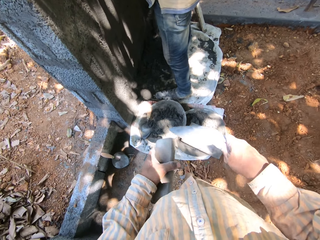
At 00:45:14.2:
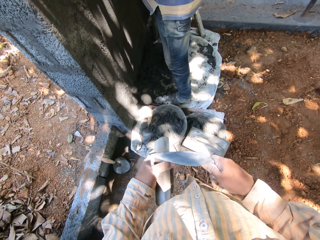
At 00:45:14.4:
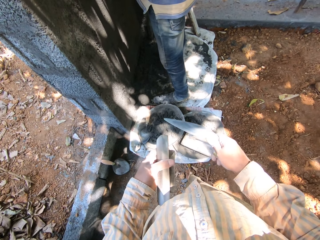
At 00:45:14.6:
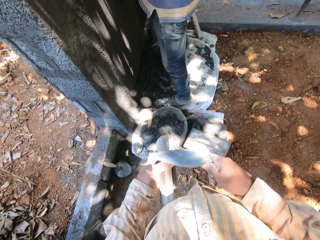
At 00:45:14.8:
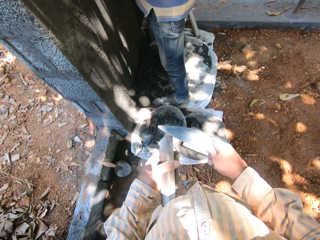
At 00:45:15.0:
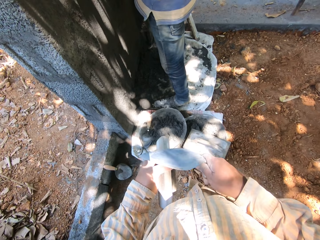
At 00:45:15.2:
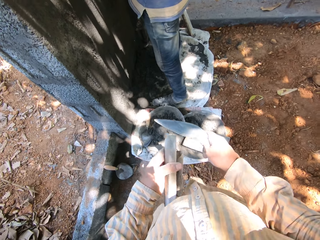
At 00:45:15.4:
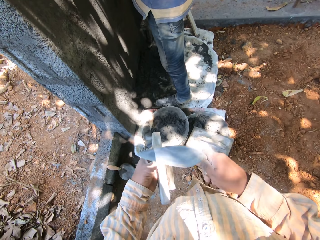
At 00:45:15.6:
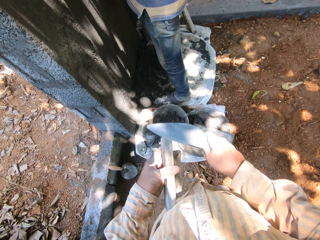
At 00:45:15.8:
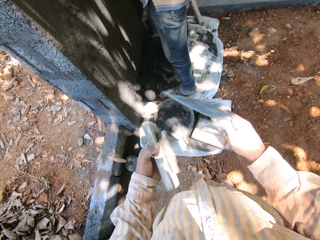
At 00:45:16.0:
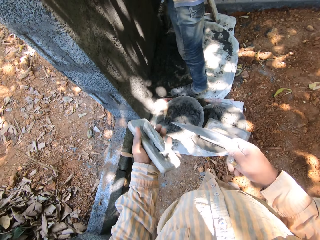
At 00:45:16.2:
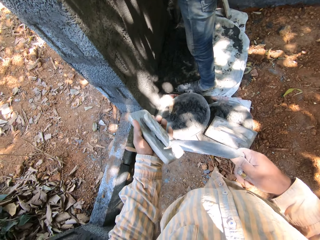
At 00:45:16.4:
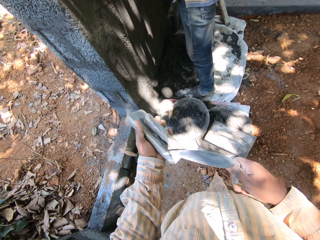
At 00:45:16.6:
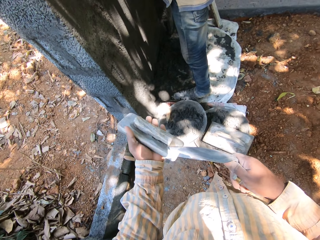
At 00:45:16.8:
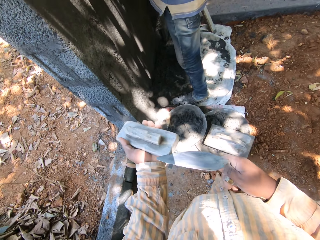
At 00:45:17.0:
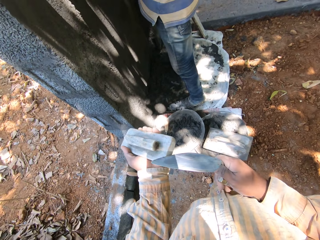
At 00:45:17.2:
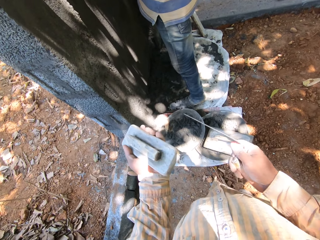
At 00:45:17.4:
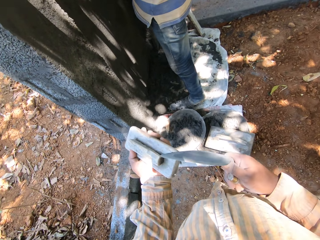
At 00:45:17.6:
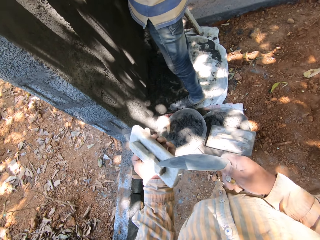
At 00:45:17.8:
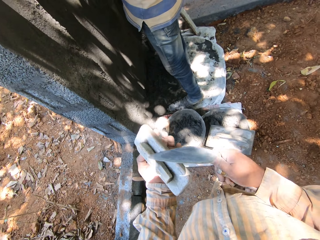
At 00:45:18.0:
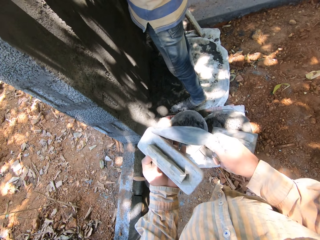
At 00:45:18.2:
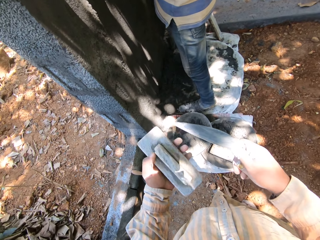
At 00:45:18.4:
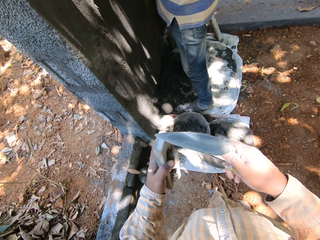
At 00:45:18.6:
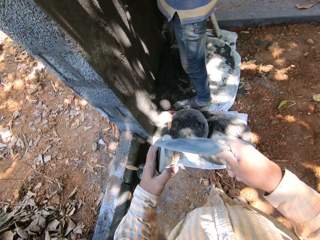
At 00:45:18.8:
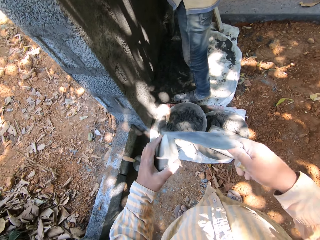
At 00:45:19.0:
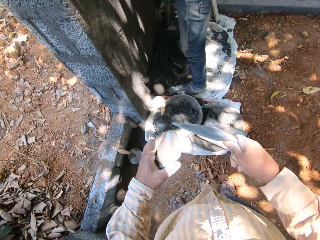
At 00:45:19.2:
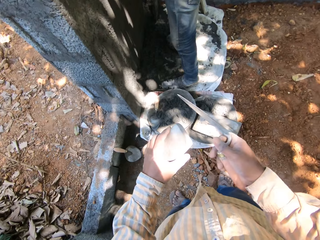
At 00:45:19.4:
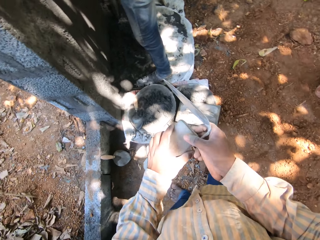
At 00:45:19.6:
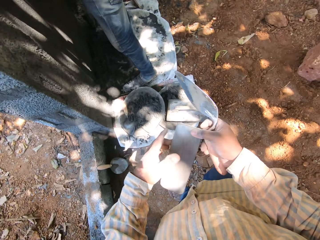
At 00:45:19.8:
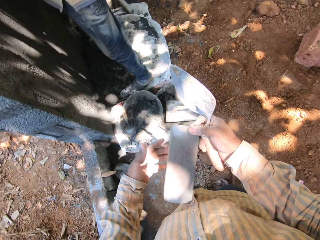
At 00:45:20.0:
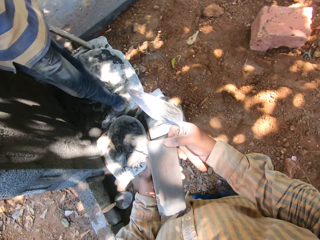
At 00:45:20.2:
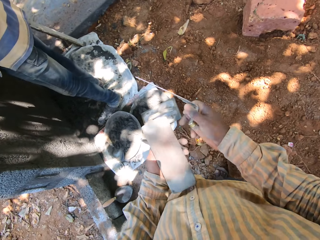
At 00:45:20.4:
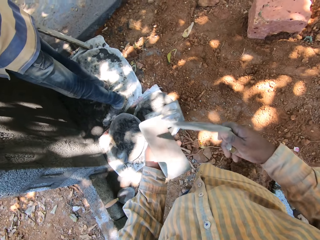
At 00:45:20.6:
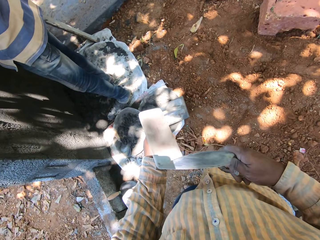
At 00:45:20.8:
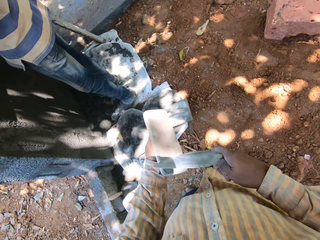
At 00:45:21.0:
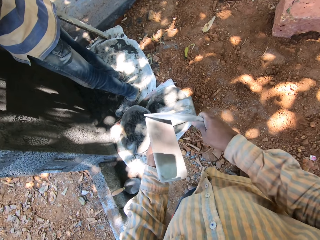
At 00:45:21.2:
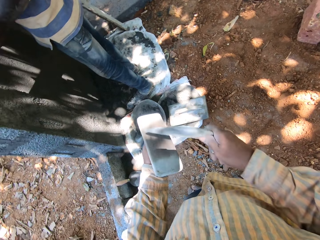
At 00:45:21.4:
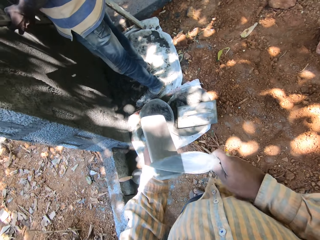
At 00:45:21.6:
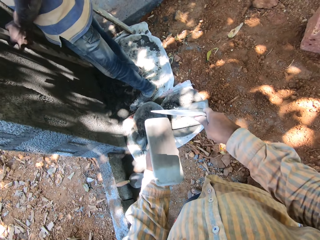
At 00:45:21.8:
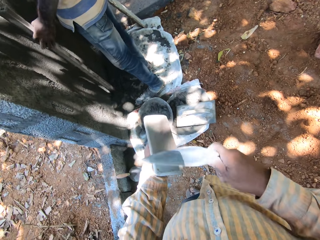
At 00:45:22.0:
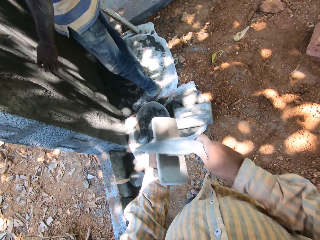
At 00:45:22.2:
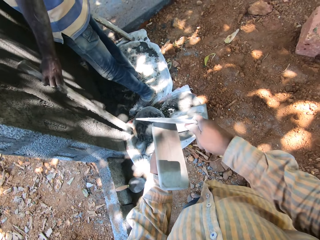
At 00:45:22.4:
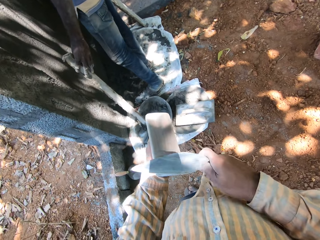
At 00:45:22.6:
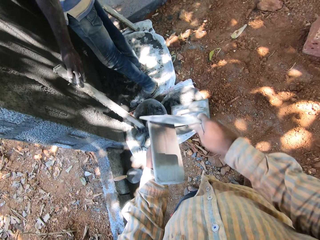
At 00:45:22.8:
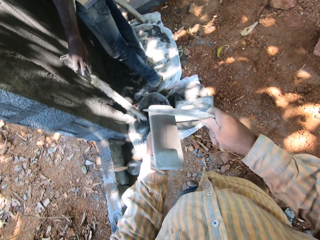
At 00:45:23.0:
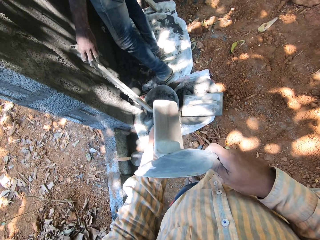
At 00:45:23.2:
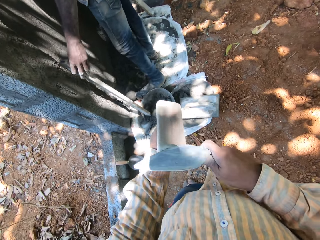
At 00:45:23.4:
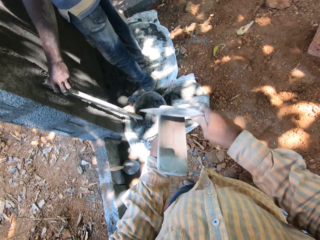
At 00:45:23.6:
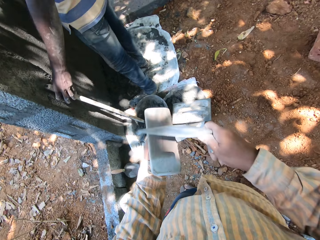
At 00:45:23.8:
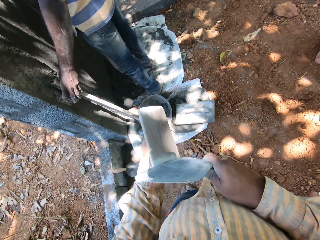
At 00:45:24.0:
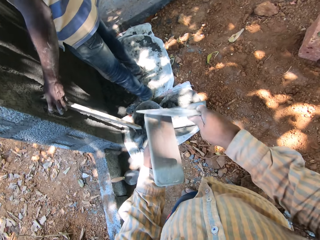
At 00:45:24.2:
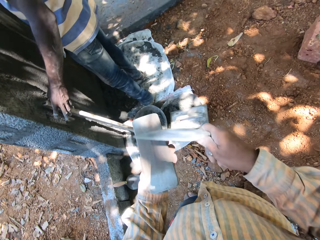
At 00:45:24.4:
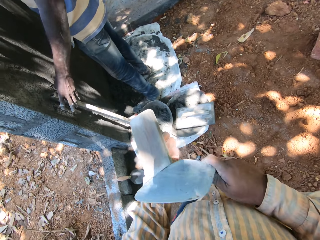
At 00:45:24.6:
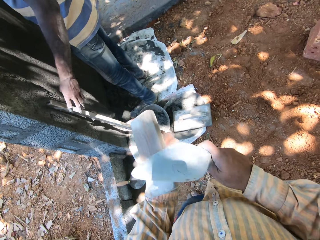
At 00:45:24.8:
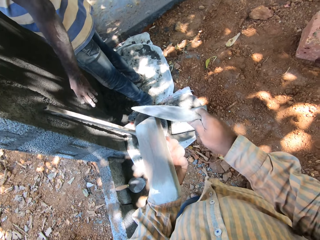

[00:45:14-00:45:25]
The camera wearer rotates the square trowel in his left hand with his right hand. He scrapes mortar off the square trowel in his left hand with the trowel in his right hand. A man drops the stick in his left hand on a mortar pan on the ground. The man rests the stick in his left hand on the wall.

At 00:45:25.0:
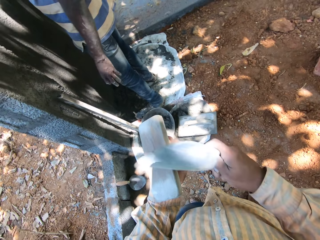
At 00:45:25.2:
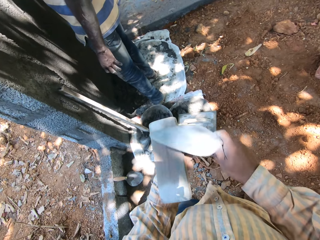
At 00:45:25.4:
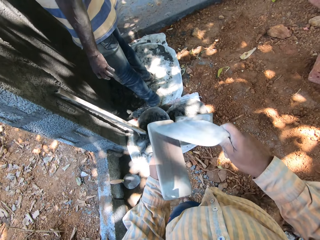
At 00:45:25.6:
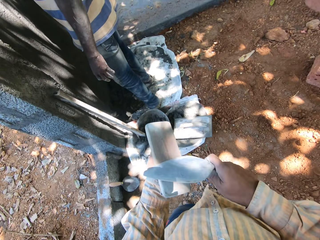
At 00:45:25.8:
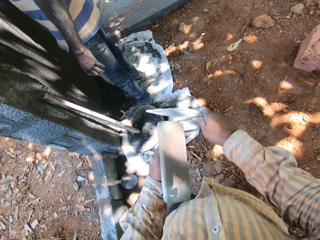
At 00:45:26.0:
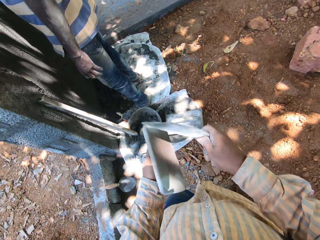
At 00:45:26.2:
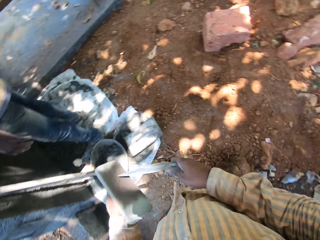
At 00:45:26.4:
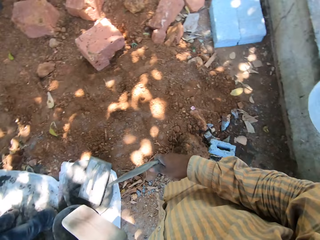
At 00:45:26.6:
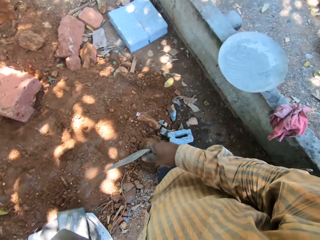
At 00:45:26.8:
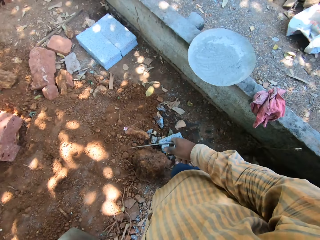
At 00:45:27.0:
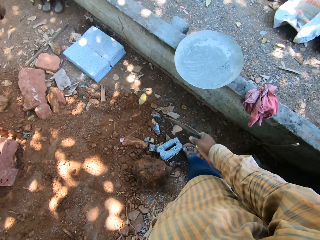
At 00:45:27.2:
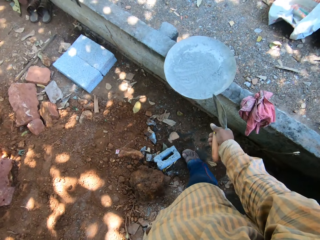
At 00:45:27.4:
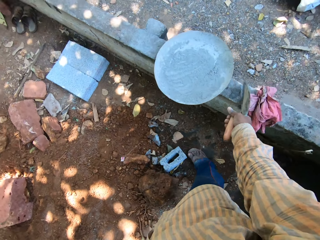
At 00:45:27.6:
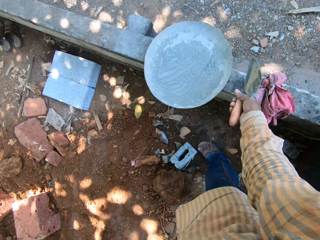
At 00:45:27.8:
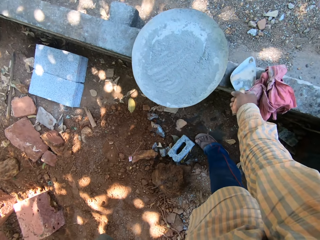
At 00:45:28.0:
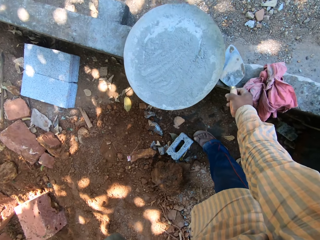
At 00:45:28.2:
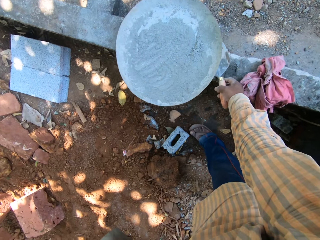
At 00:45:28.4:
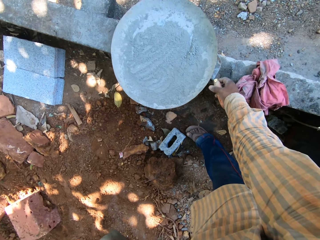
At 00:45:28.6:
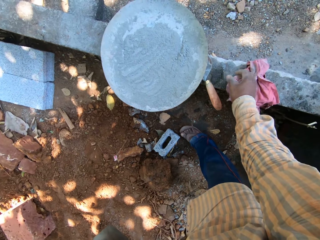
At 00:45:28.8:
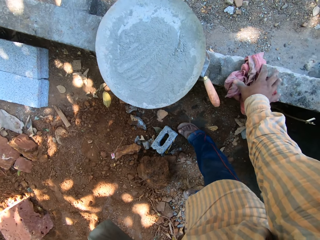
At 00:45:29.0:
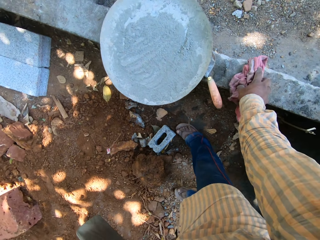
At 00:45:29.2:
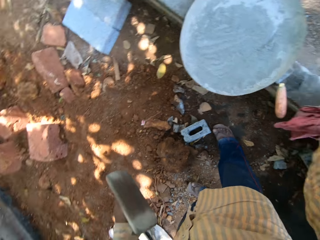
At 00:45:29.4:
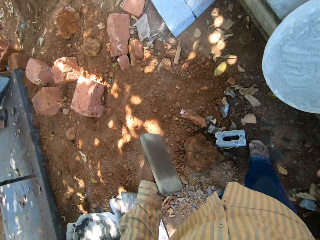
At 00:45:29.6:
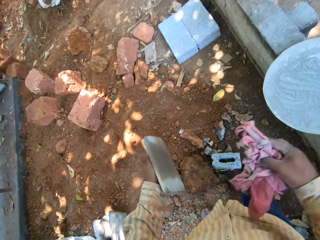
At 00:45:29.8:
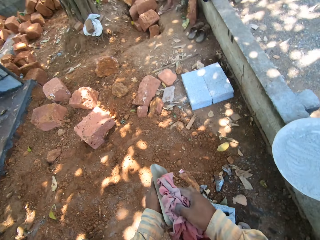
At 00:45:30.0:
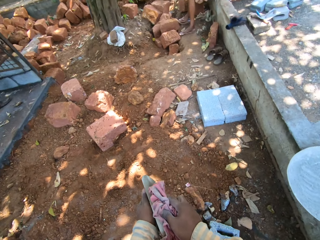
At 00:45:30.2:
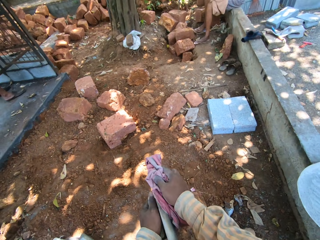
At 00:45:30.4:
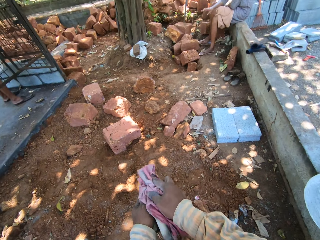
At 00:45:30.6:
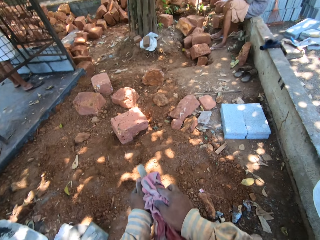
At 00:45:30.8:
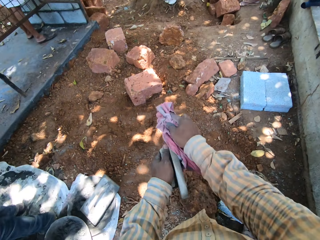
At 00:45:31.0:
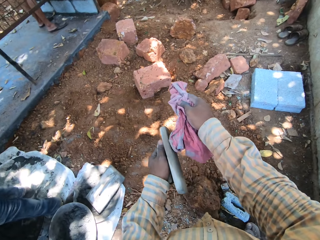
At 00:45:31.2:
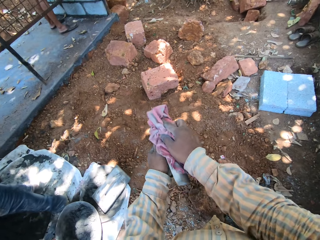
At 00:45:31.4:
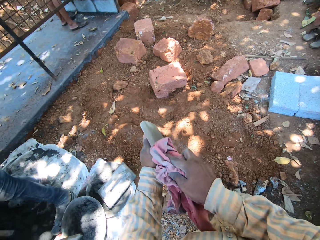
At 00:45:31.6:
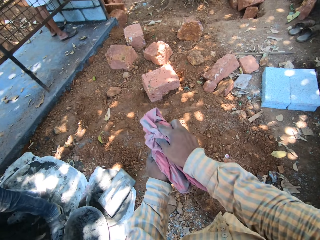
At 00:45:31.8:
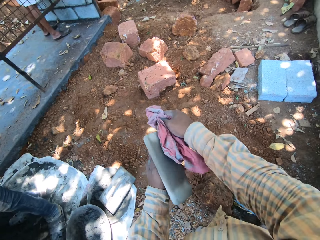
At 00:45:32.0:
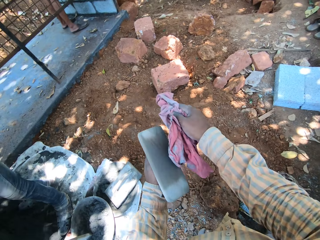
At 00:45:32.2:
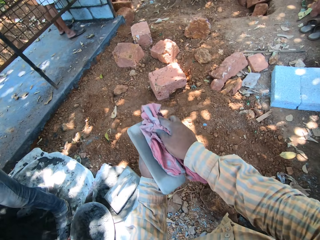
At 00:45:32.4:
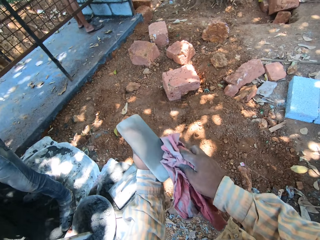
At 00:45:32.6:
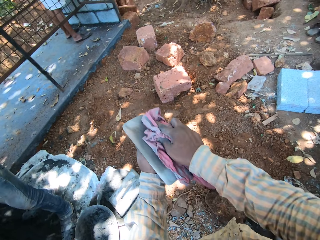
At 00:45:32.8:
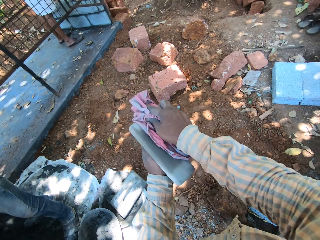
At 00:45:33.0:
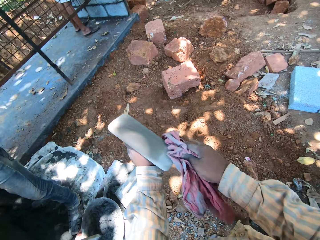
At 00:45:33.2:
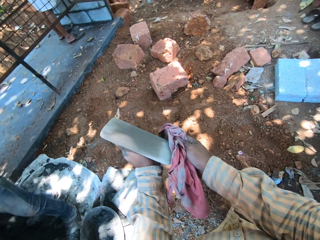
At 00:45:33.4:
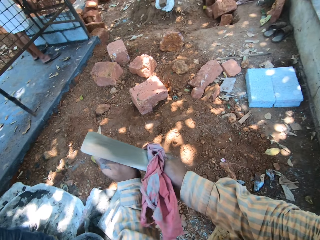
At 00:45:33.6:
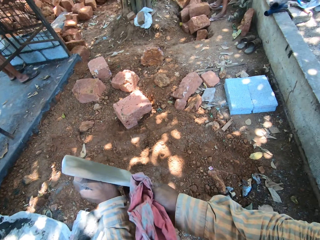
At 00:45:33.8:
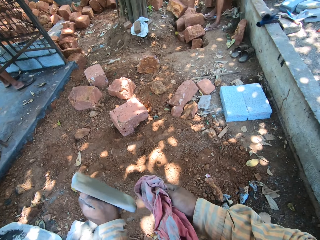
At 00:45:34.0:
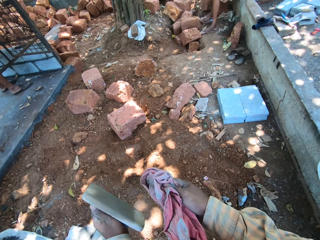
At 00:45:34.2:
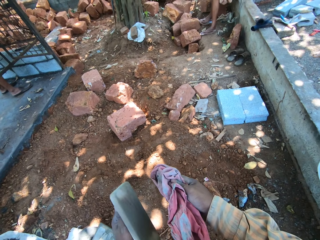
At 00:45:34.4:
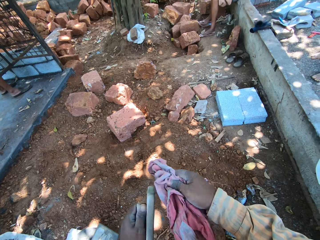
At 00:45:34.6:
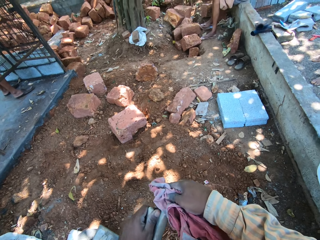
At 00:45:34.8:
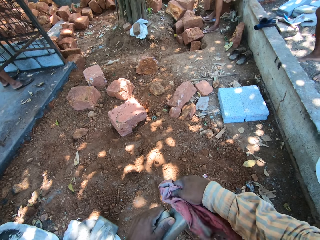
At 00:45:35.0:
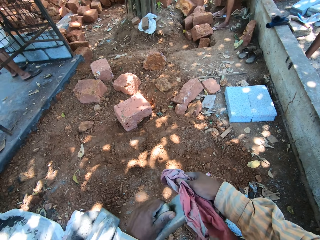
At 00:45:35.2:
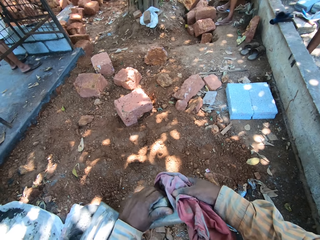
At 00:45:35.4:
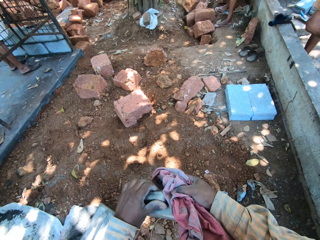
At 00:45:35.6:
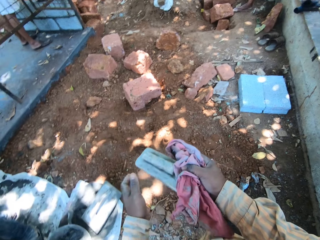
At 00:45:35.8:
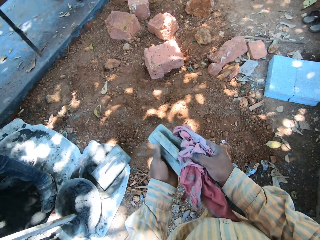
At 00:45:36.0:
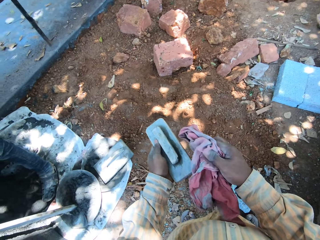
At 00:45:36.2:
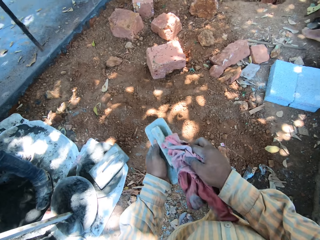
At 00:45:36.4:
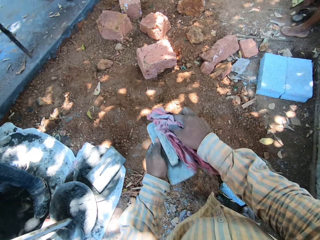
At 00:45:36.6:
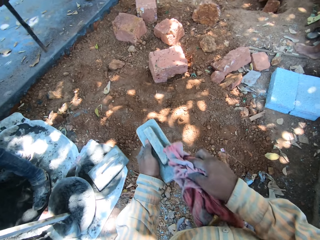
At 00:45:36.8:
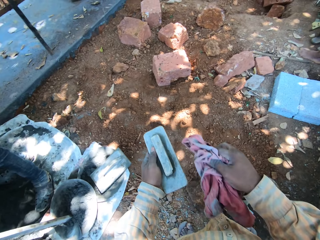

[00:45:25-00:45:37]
The camera wearer looks around. He drops the trowel in his right hand on a fence. He lifts a cloth from the fence with his right hand. He wipes the cloth in his right hand on the square trowel in his left hand.
